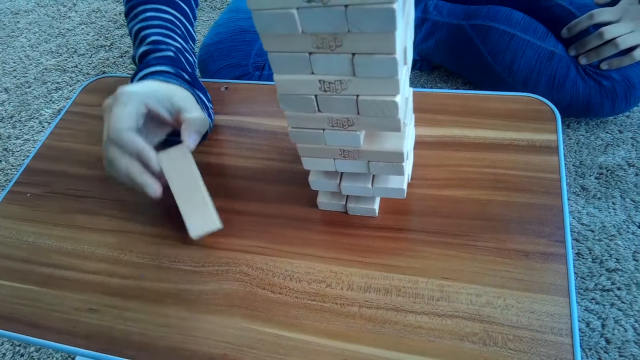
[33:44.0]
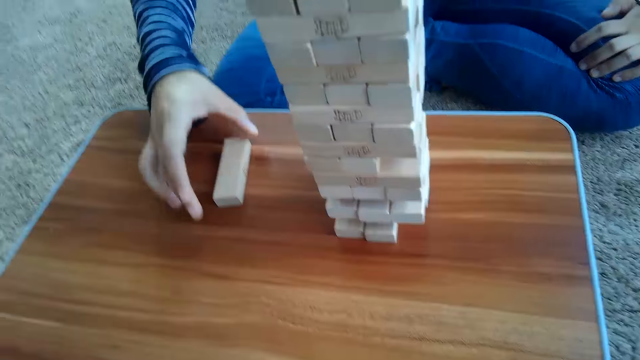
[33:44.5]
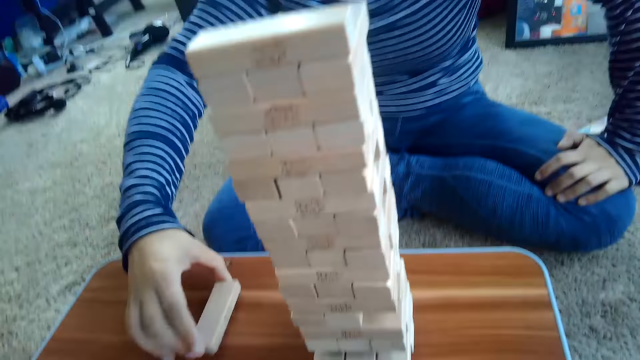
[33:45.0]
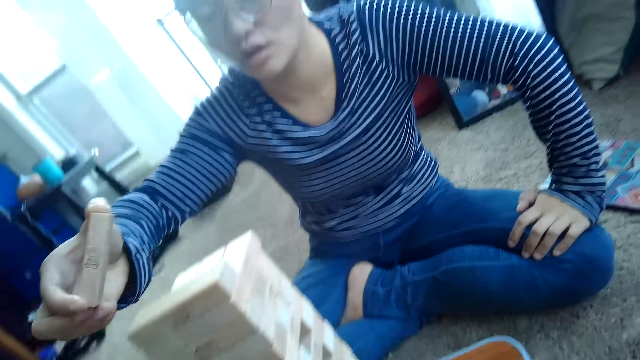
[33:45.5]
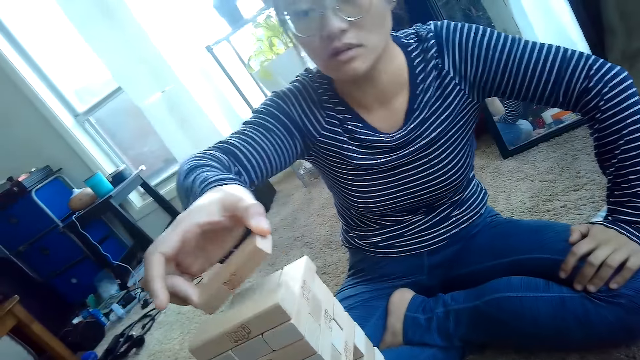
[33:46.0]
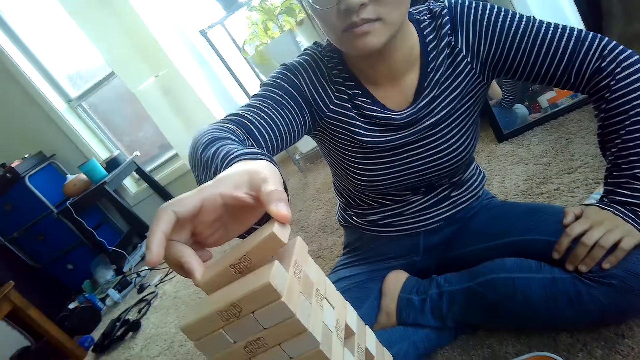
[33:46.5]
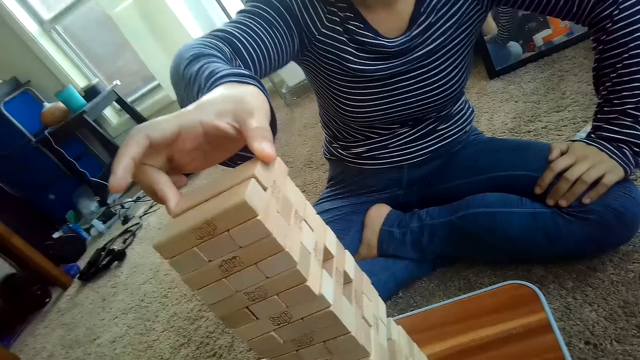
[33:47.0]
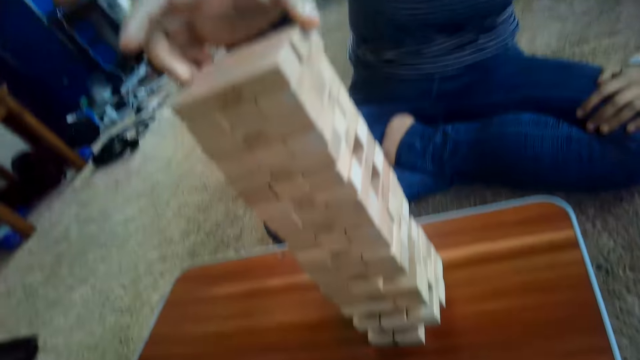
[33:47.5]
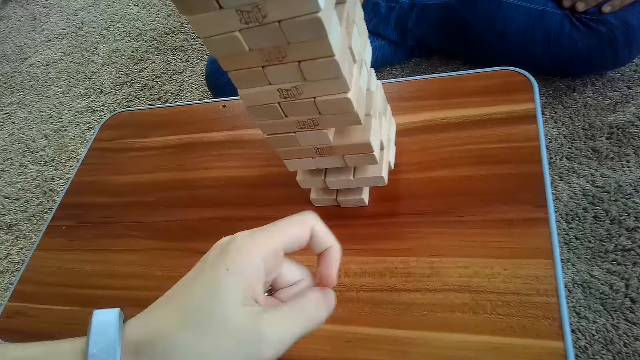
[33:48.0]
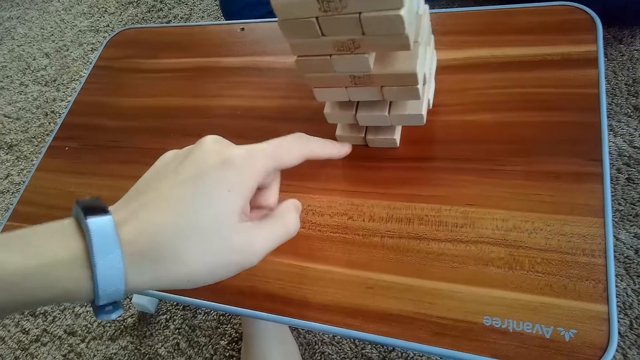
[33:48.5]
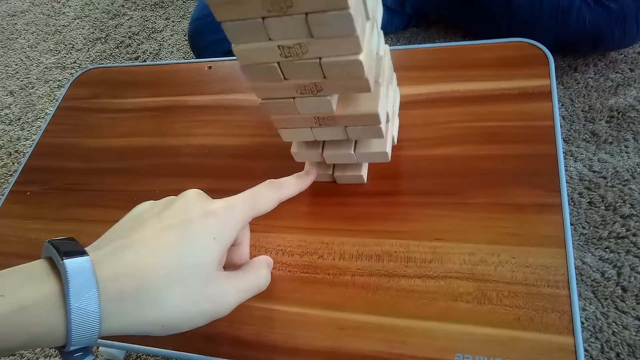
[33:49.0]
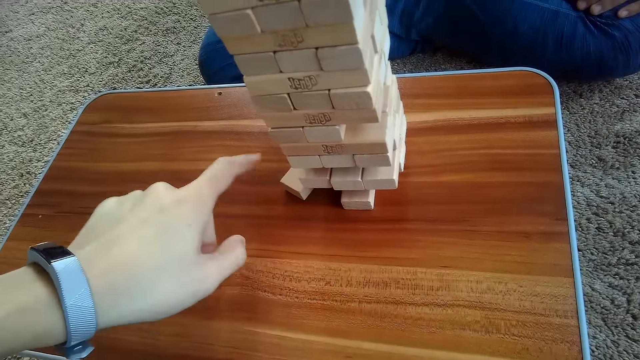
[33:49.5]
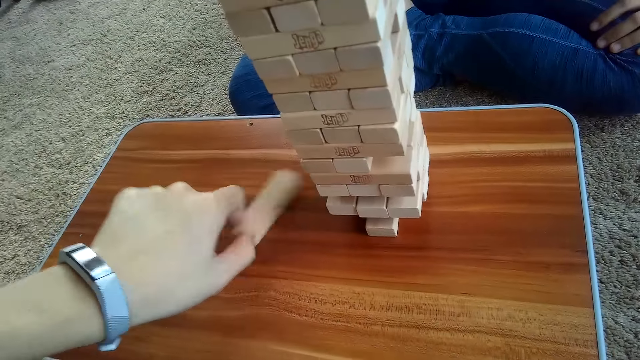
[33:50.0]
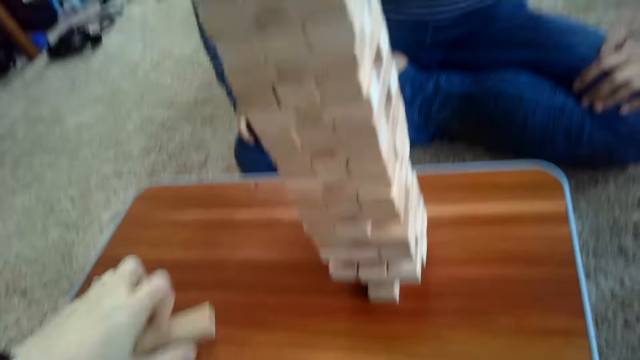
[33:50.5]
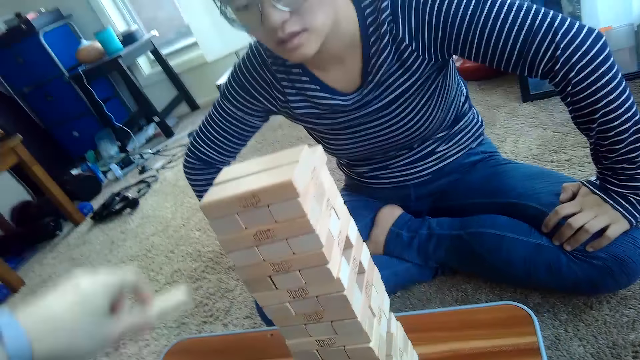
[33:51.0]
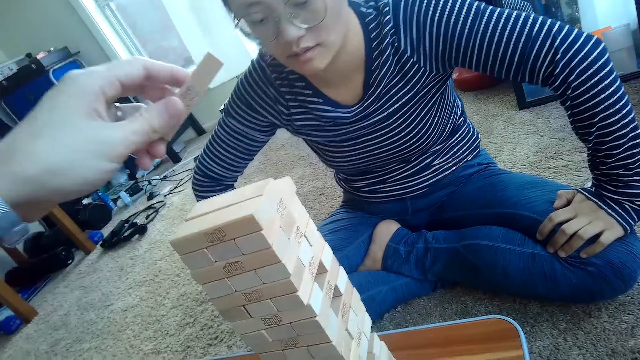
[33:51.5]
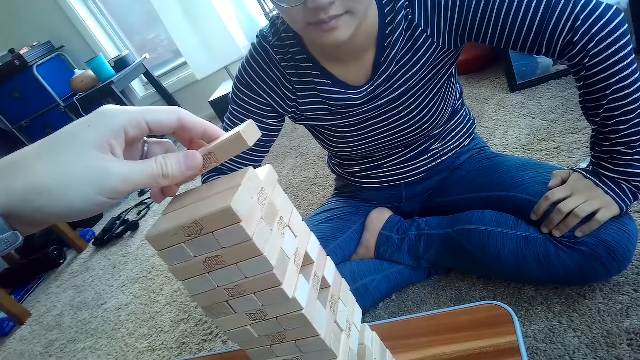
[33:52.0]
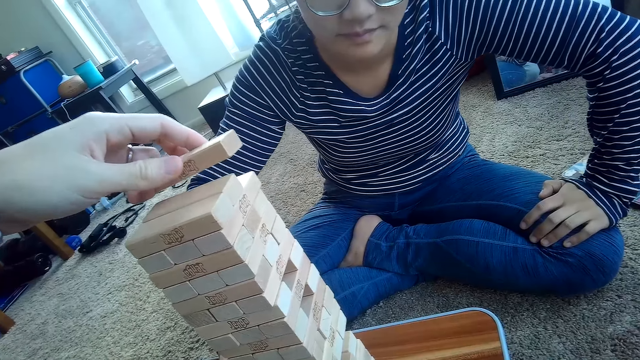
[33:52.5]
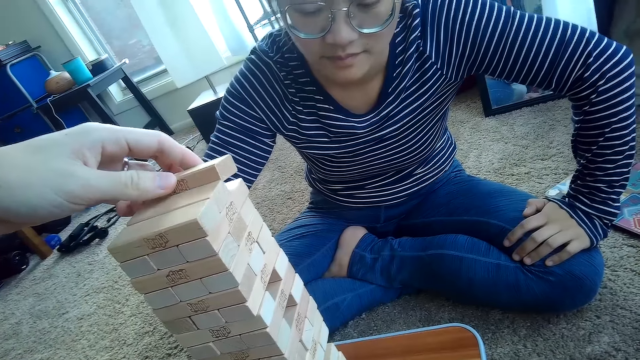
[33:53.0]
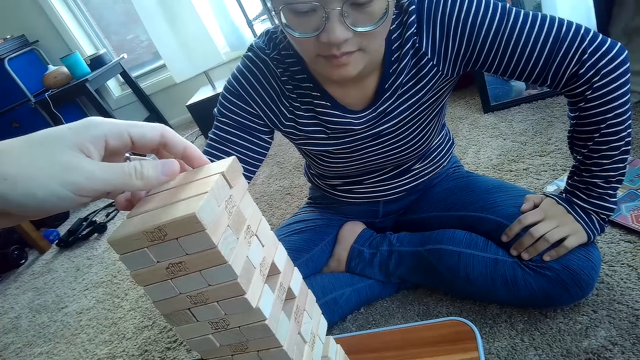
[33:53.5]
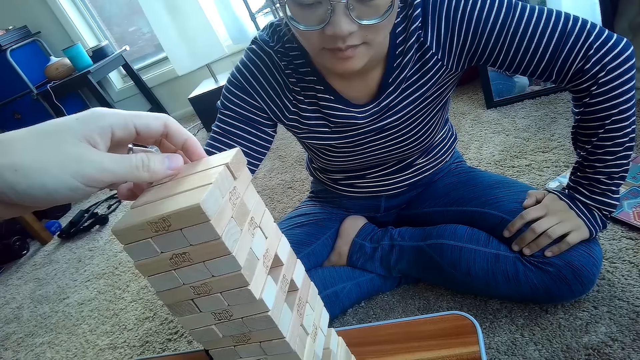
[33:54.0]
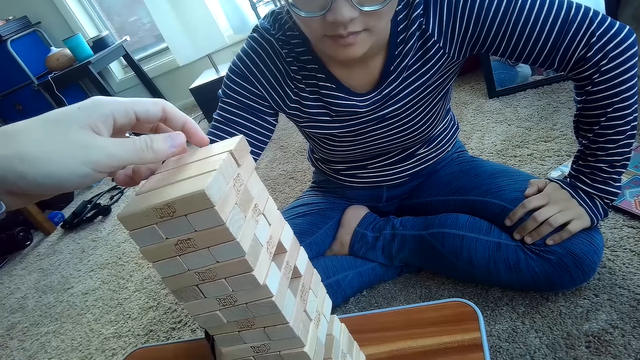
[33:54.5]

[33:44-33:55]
The partner drops the block on the table and picks up the block. The partner places the jenga block on top of the pile of jenga blocks on the table with her right hand. The camera wearer removes a jenga block from the pile of jenga blocks on the table with his left hand. He places the jenga block on top of the pile of jenga blocks on the table with his left hand.

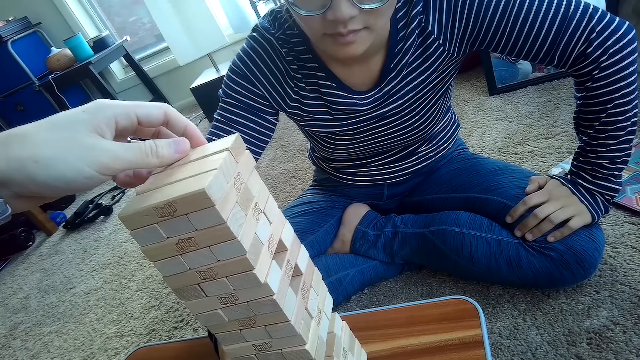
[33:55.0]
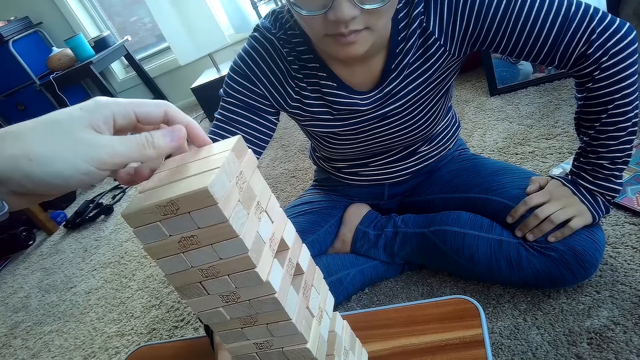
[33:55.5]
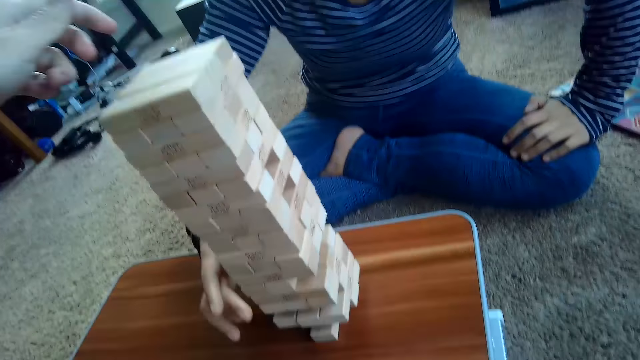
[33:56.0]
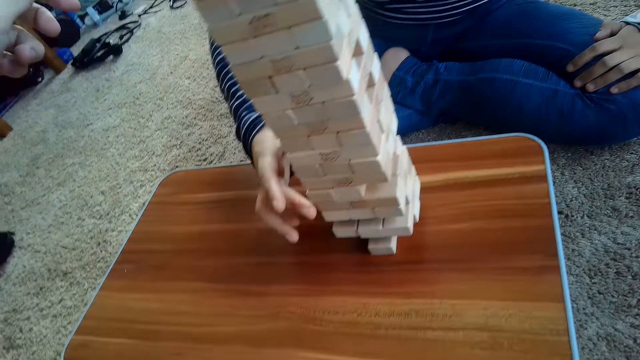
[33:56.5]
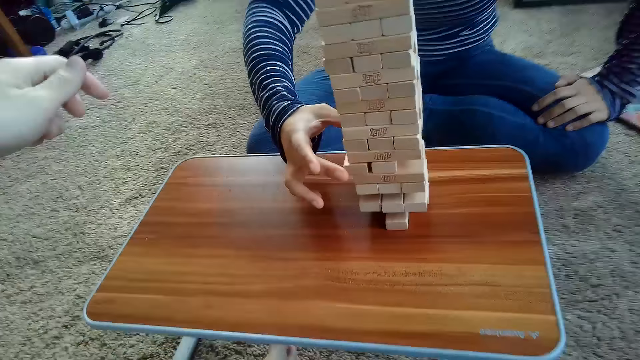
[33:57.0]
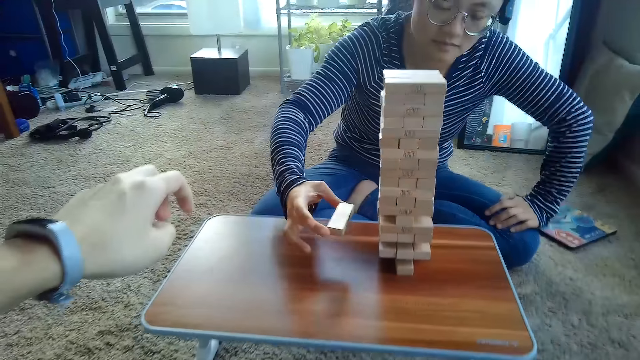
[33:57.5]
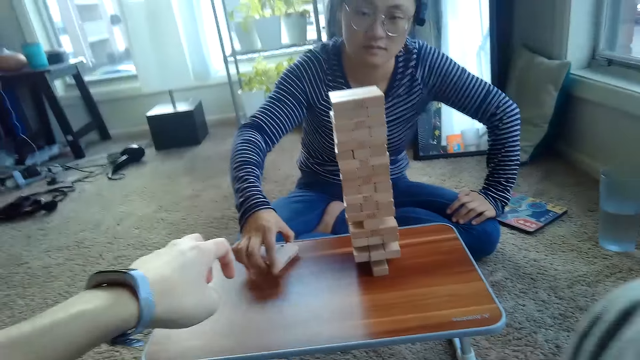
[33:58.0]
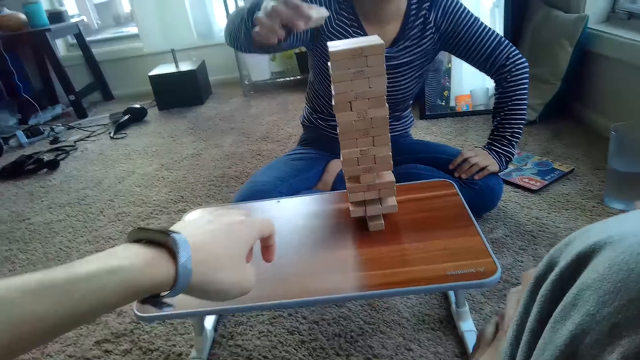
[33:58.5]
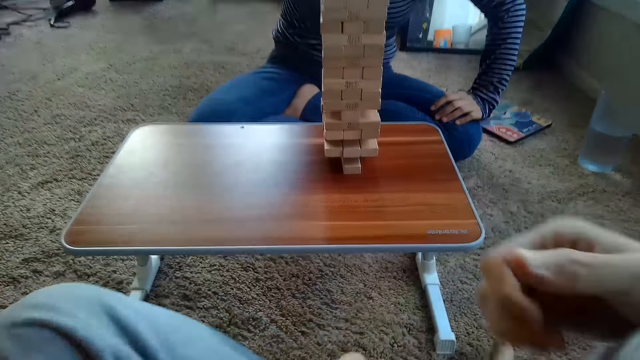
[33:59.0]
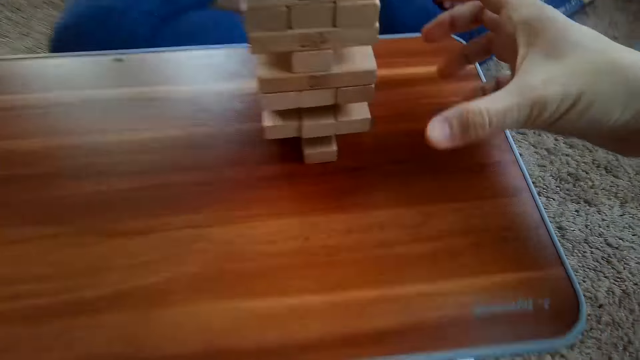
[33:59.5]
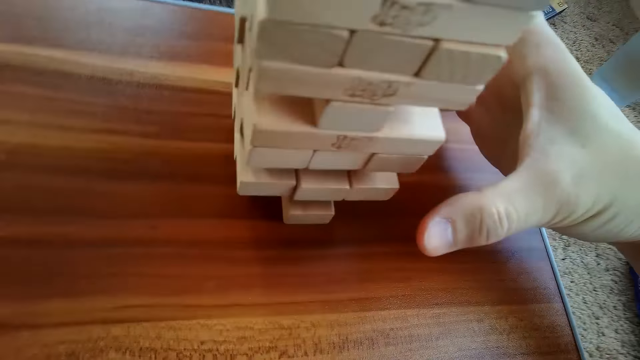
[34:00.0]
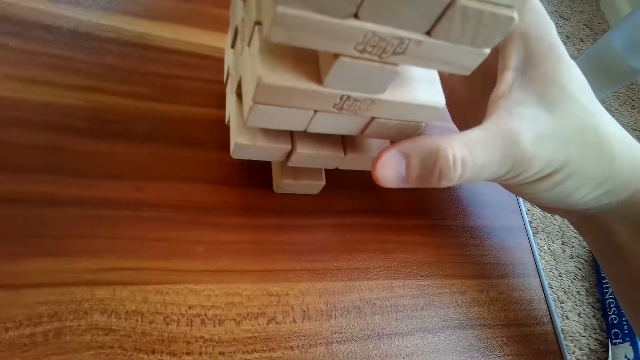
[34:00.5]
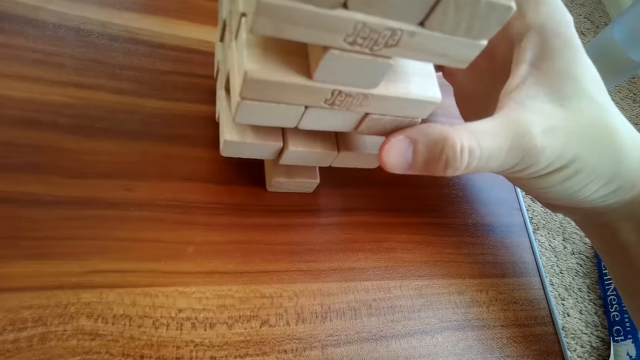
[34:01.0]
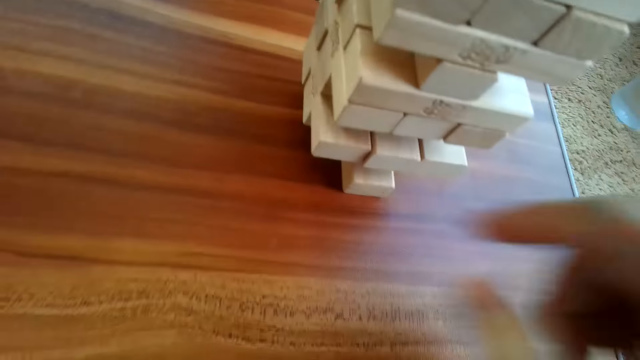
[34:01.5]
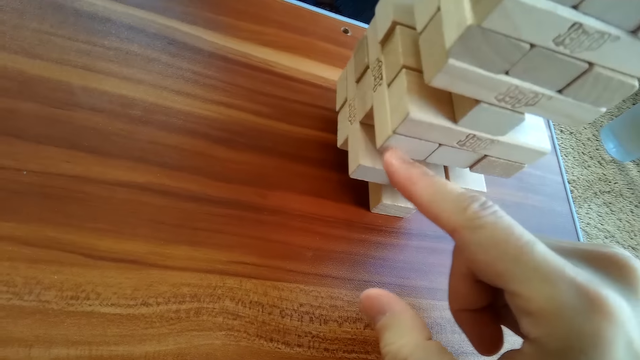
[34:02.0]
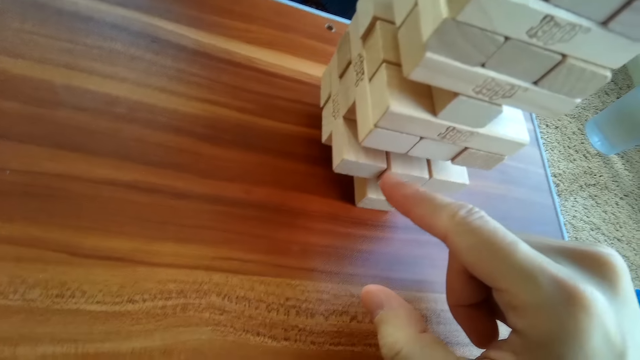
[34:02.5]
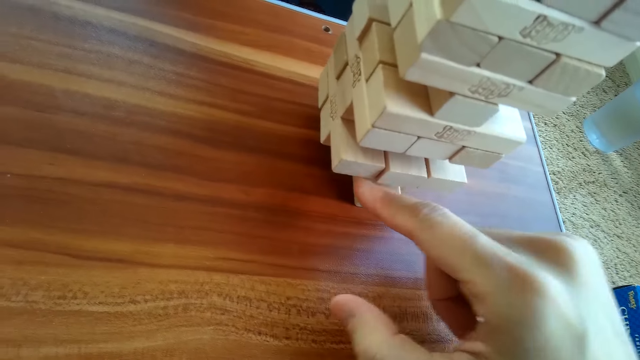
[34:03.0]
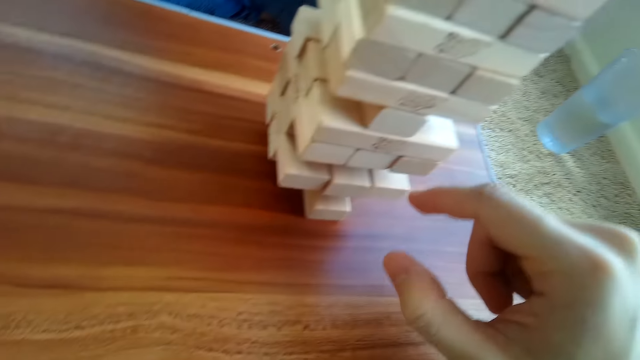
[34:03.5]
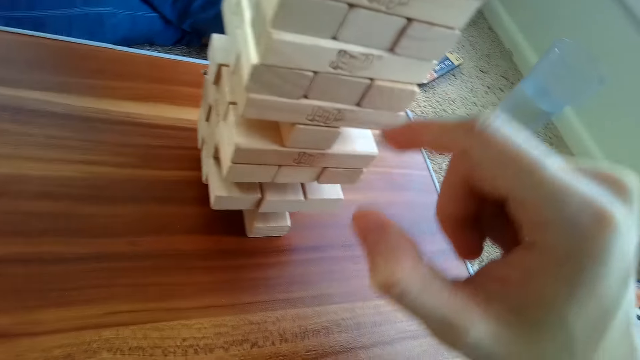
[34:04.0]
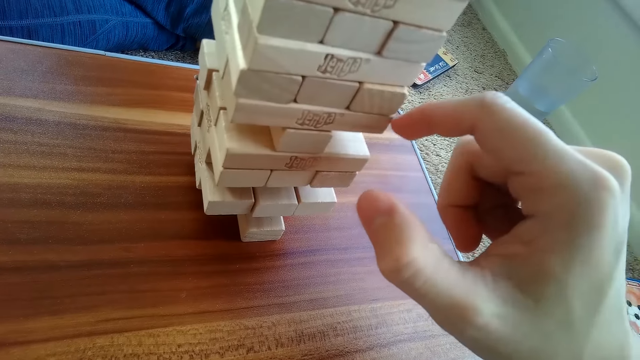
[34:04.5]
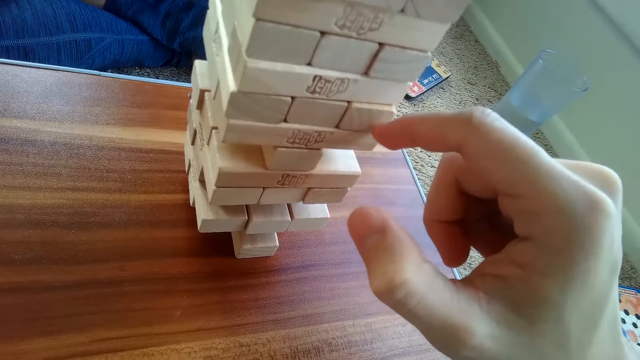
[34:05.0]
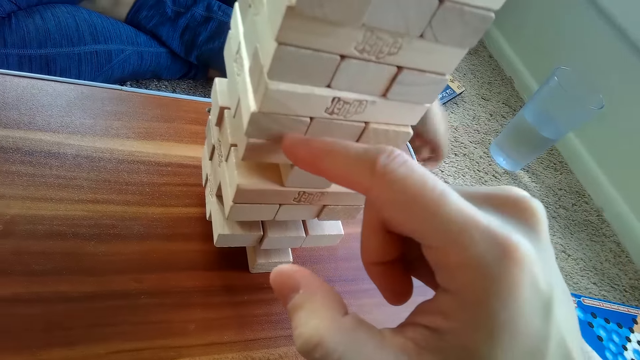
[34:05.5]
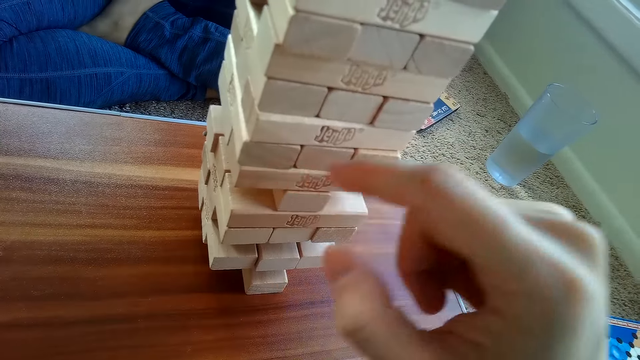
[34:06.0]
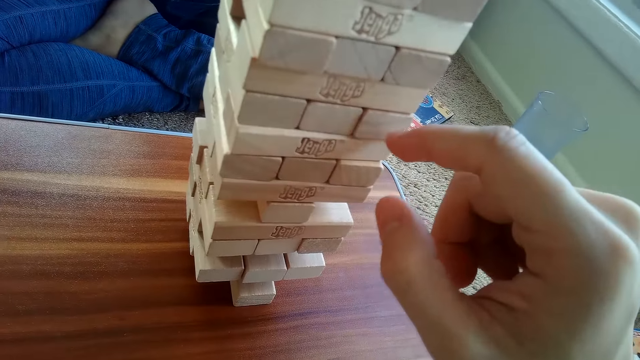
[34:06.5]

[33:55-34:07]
The partner removes a jenga block from the pile of jenga blocks on the table with her right hand. The partner places the jenga block on top of the pile of jenga blocks on the table with her right hand. The camera wearer counts the blocks.
